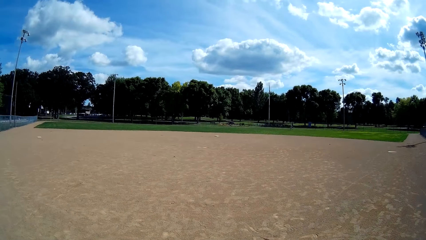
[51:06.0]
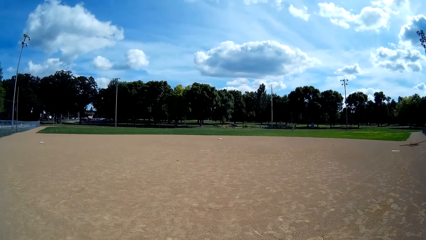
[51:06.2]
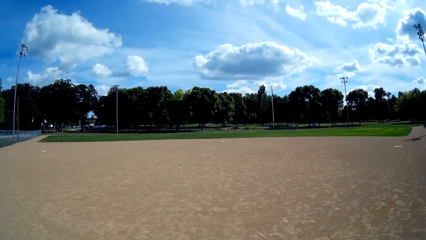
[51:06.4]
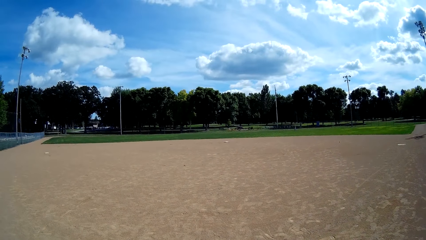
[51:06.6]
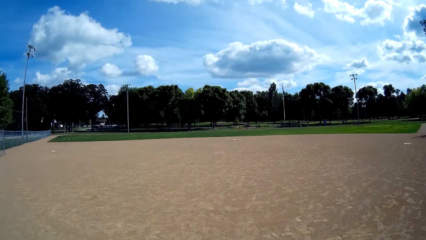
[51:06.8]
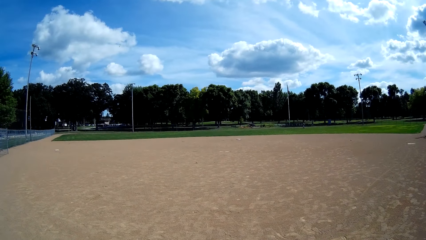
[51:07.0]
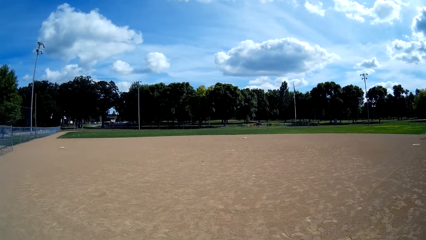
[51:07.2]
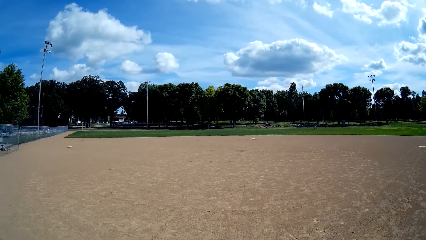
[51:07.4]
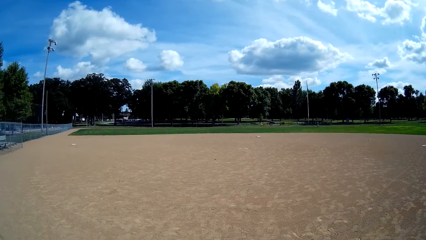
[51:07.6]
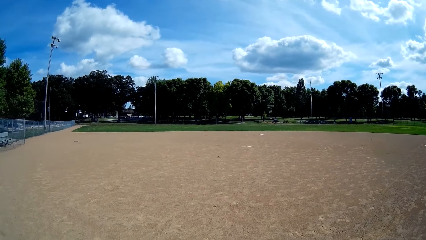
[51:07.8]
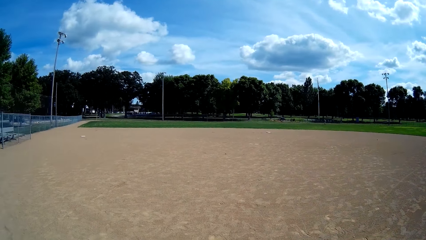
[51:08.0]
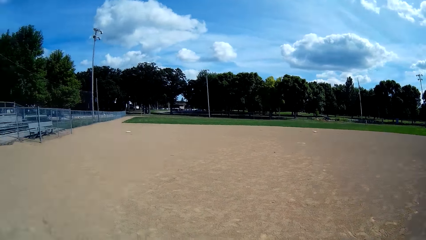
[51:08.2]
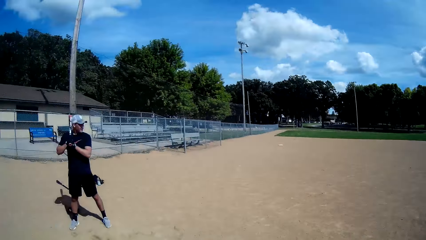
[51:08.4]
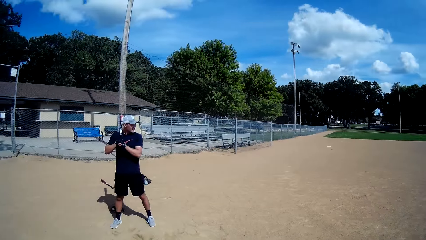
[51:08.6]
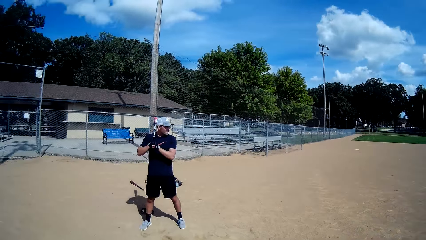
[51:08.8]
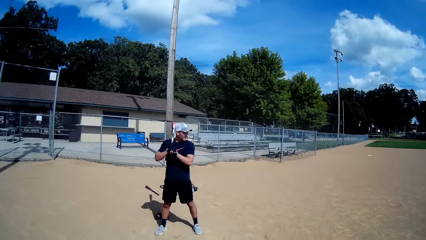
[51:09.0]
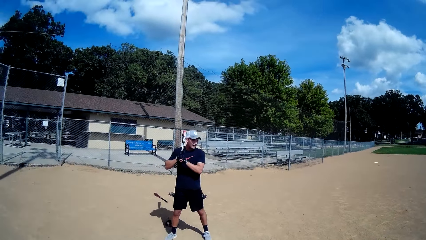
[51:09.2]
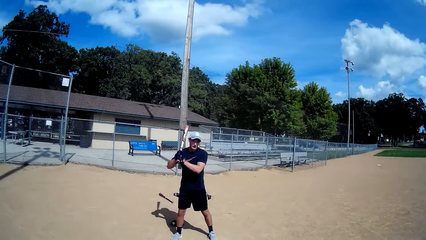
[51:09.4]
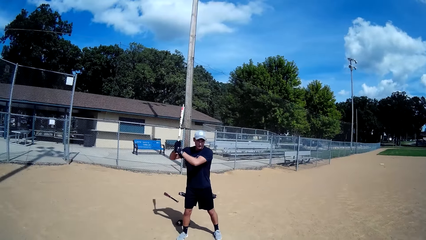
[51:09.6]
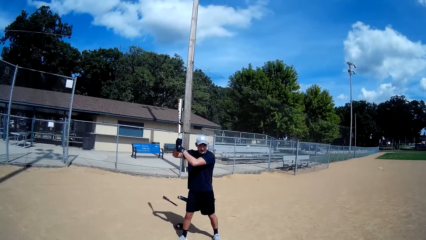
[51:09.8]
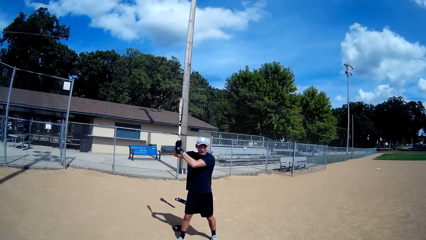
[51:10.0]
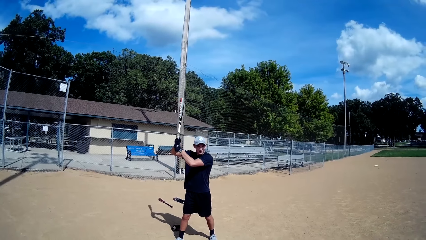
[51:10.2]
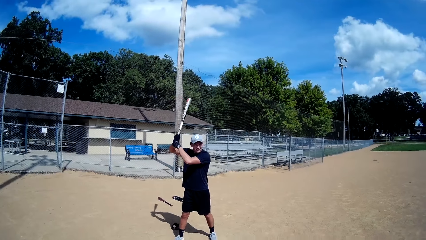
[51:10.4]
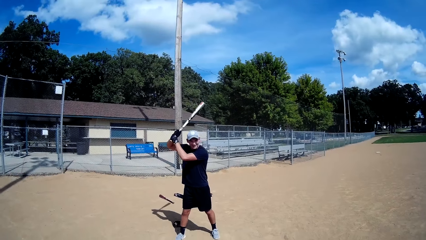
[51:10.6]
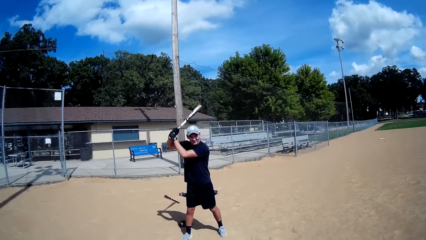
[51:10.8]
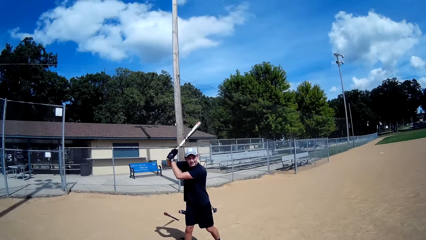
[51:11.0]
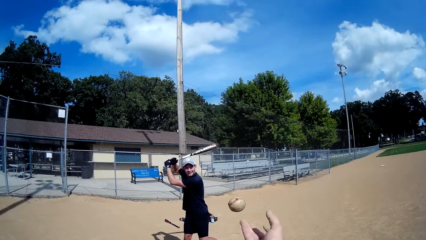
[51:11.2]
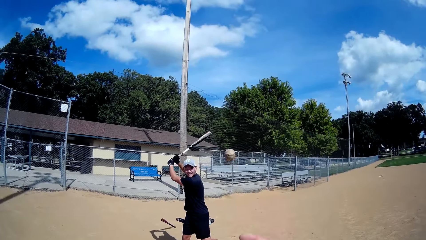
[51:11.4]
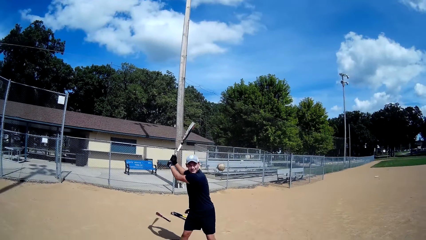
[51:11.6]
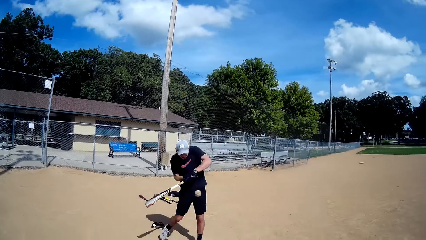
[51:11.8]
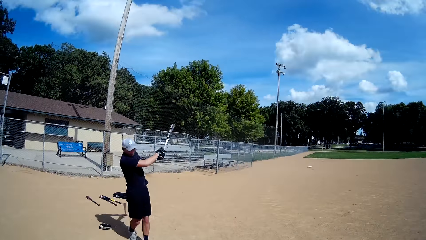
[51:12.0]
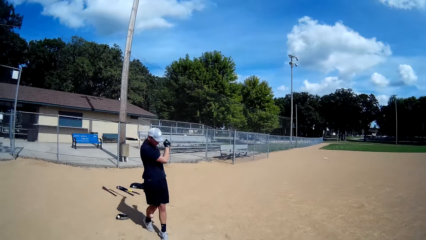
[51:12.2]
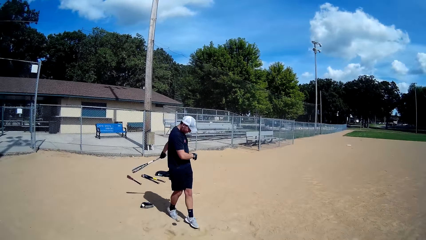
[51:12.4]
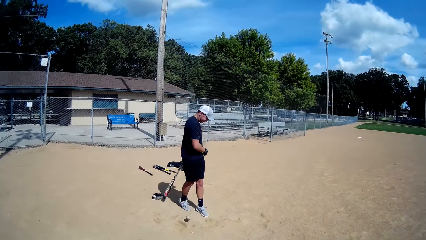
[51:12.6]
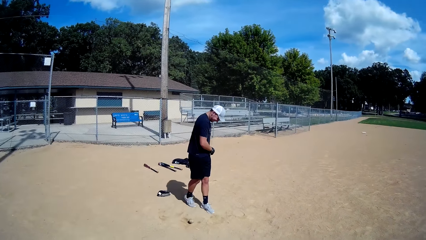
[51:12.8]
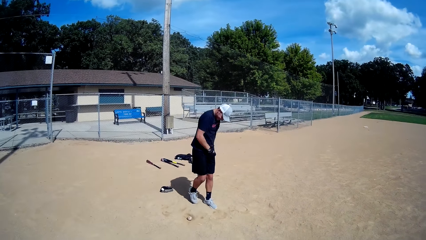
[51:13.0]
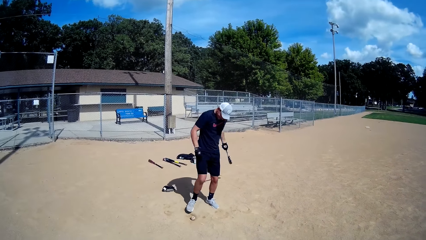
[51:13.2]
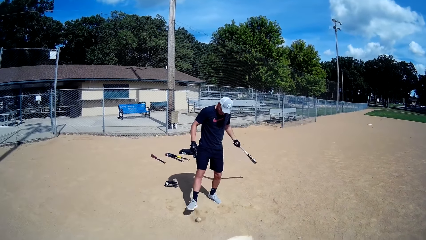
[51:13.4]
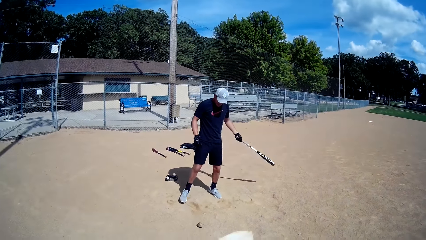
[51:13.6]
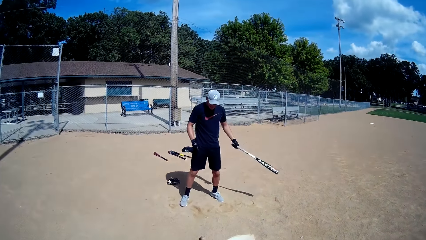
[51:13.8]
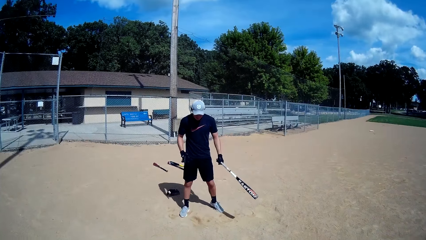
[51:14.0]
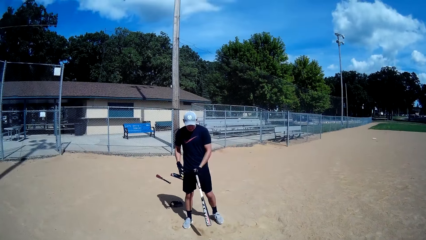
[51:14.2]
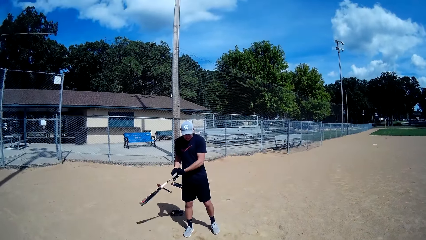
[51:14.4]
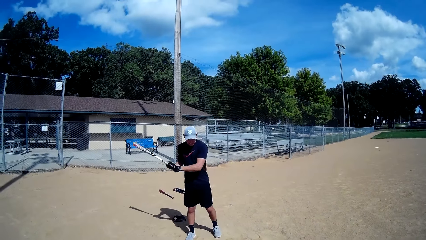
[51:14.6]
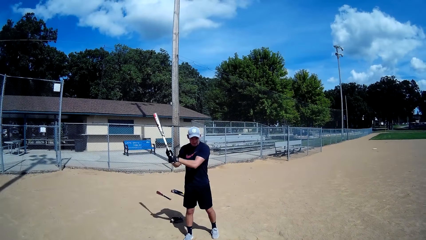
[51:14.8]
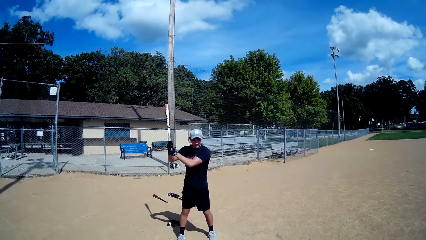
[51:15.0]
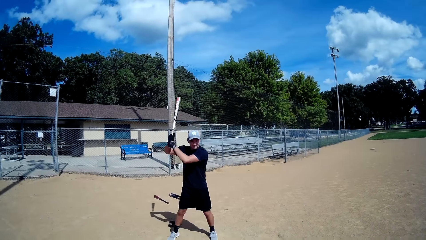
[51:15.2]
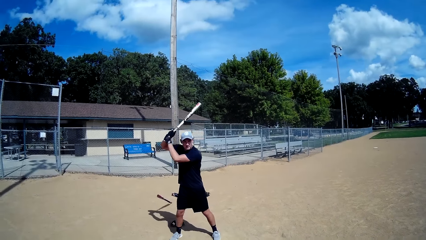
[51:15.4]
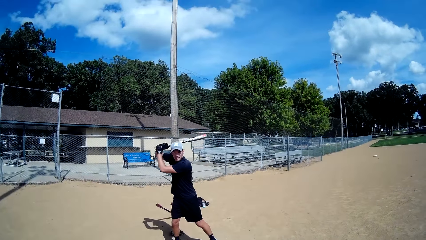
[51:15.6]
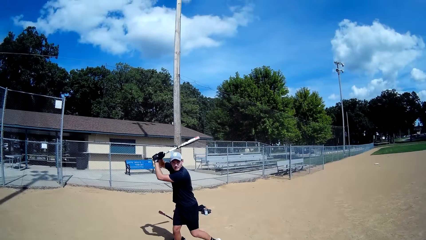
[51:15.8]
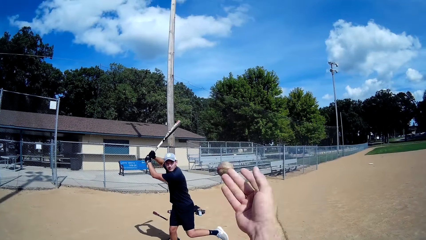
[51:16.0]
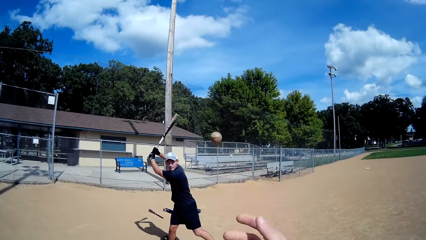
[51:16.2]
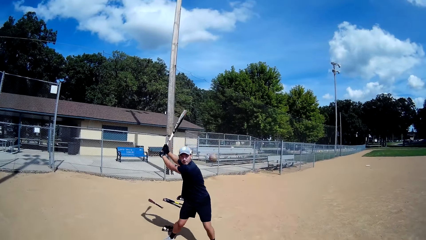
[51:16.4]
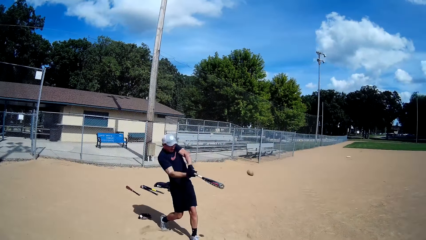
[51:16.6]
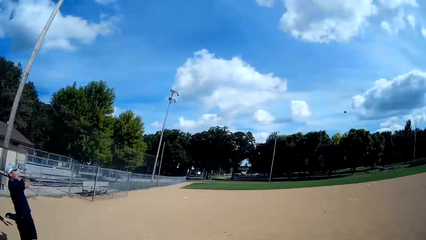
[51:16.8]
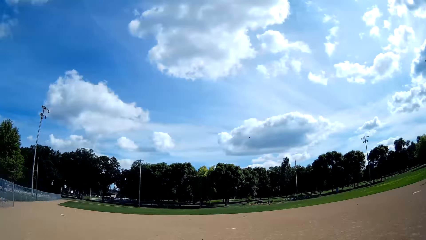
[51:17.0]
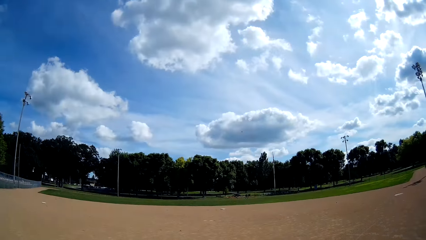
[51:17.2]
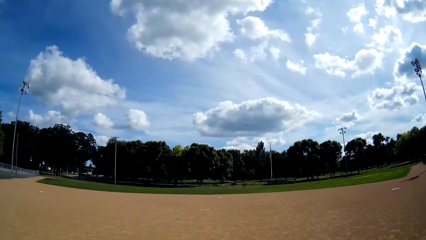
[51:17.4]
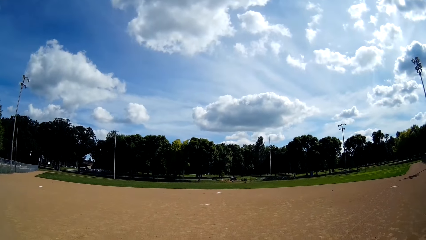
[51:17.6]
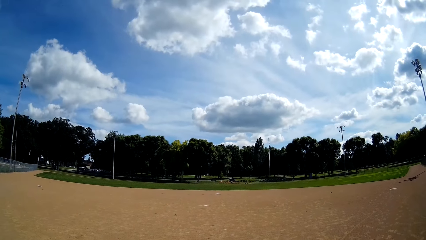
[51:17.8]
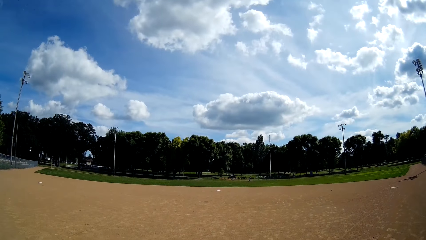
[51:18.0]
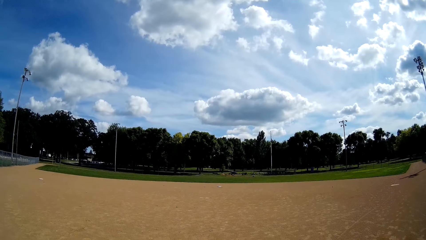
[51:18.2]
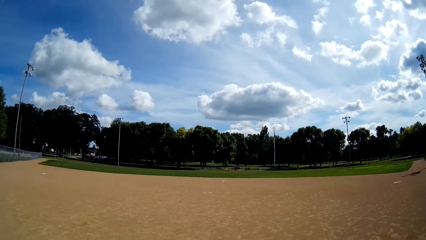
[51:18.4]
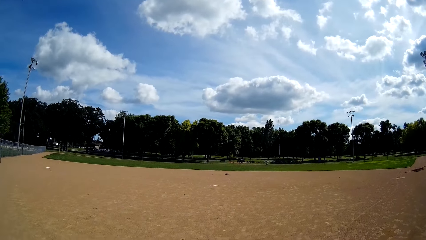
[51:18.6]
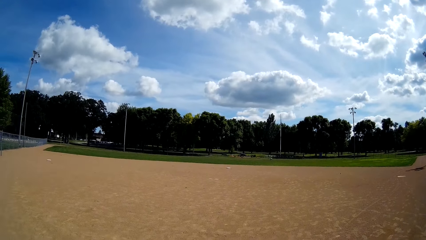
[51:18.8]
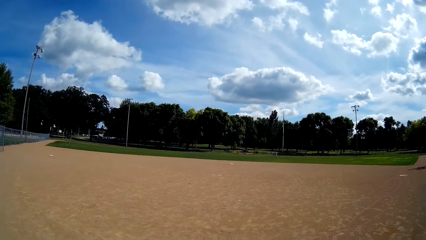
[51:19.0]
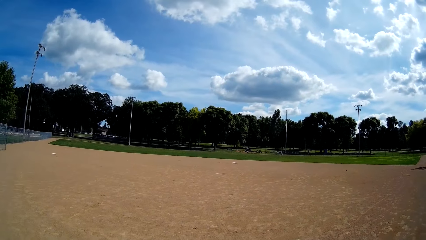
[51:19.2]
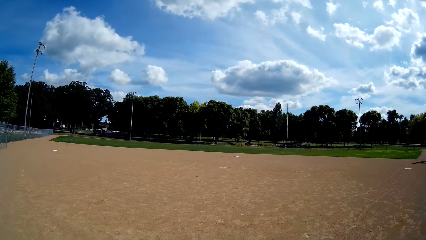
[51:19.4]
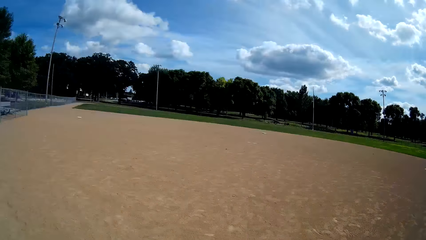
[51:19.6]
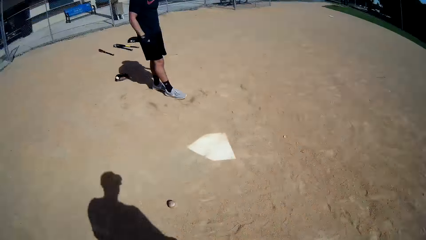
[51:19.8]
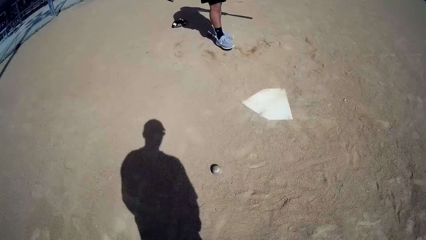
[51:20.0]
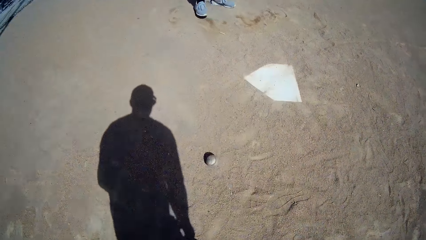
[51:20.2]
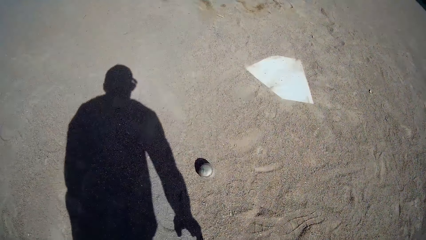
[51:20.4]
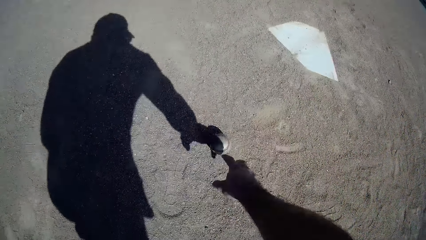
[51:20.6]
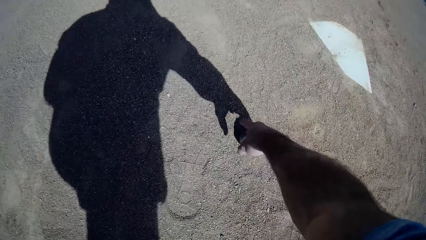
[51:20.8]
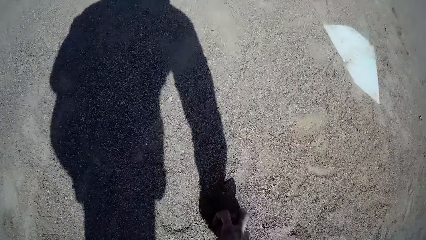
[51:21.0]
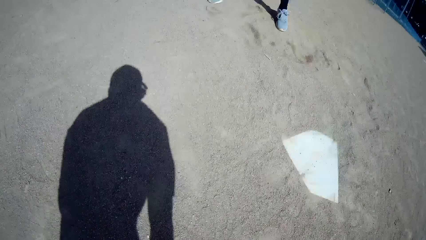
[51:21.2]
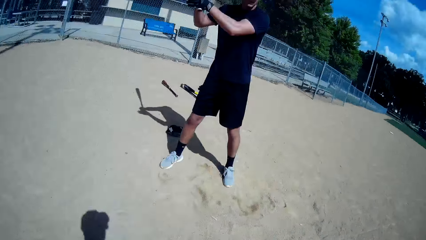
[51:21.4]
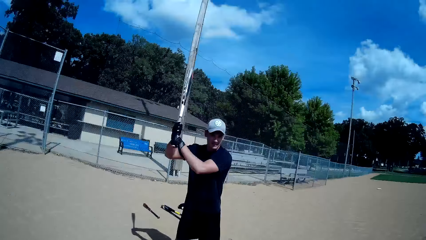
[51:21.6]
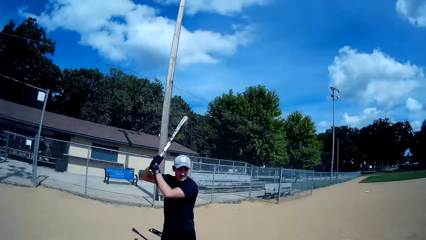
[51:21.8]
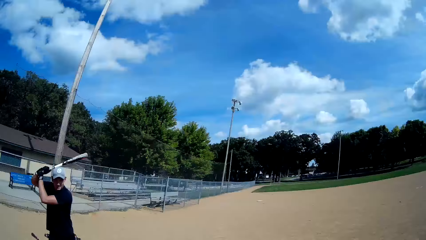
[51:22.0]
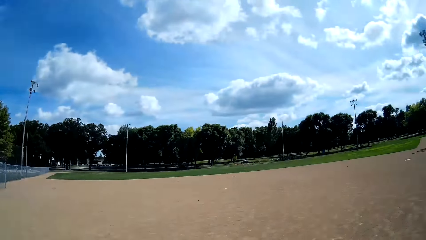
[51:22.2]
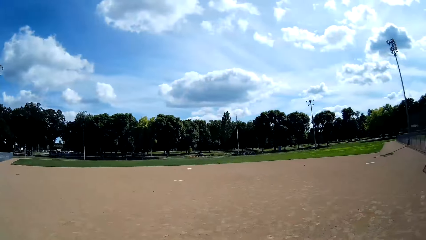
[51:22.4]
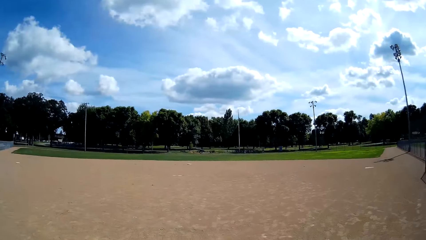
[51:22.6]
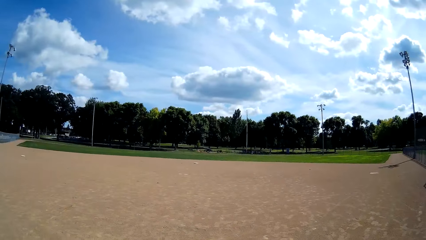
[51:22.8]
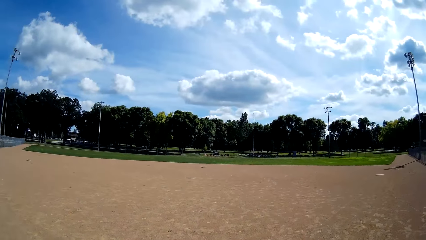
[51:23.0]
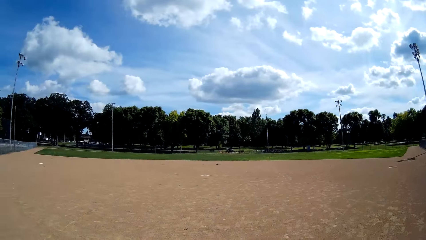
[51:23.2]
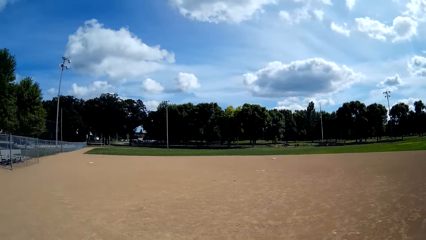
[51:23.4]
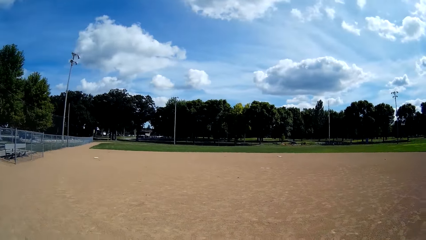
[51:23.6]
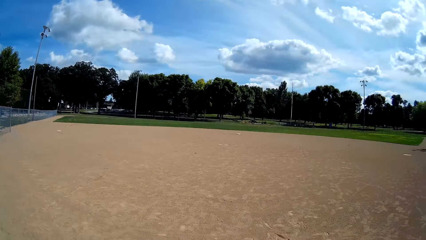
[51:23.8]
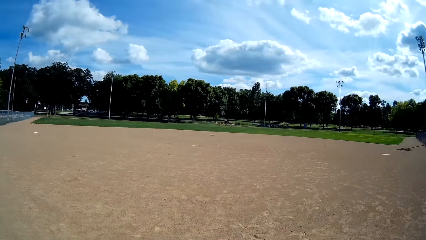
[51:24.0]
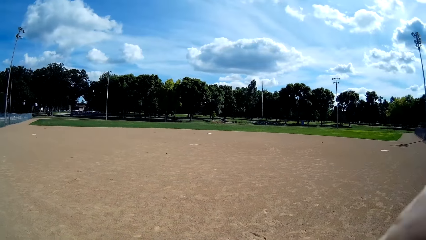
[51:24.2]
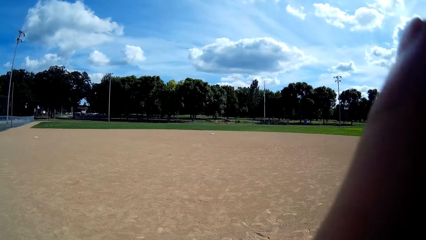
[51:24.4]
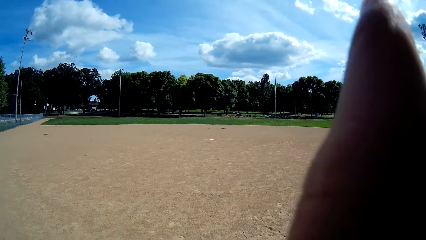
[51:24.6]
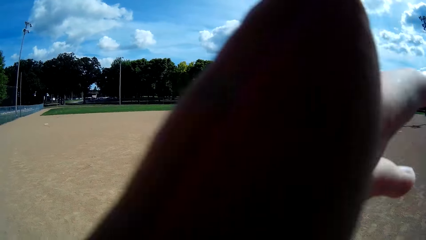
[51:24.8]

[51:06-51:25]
A man talks. The camera wearer throws a baseball or tennis ball to the man. The man misses the ball, drops the ball on the ground, and pushes the ball with his leg. The camera wearer talks. The man pushes the ball with his leg. The camera wearer throws the ball to the man. The man hits the baseball with the baseball bat or golf stick. Another man runs for the ball. The camera wearer picks up the baseball from the ground.
